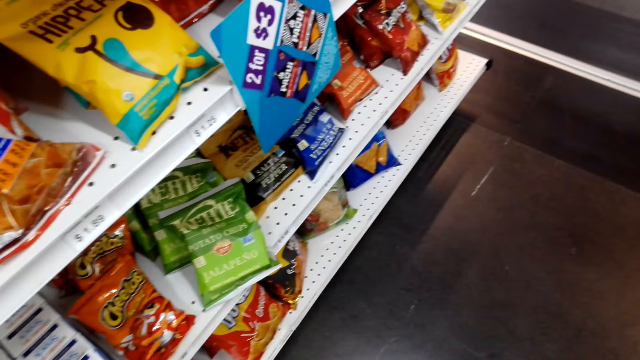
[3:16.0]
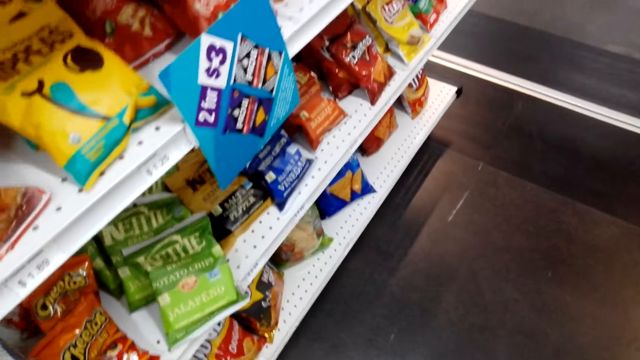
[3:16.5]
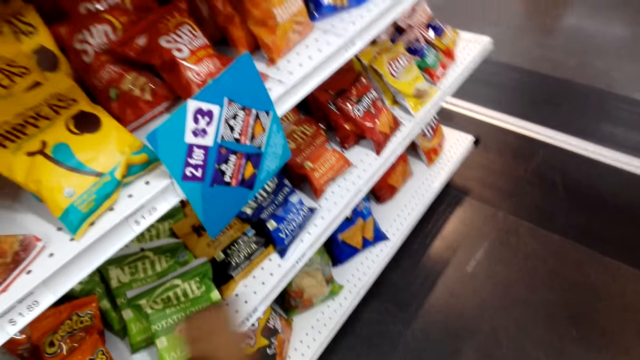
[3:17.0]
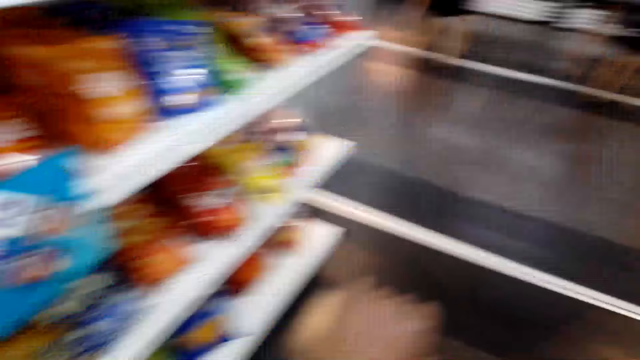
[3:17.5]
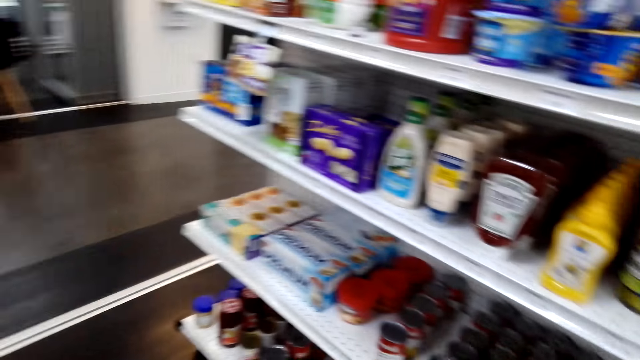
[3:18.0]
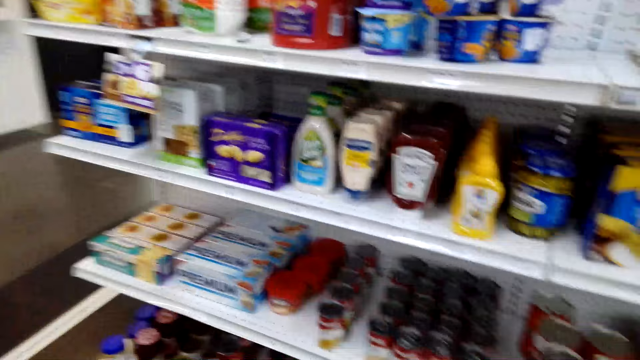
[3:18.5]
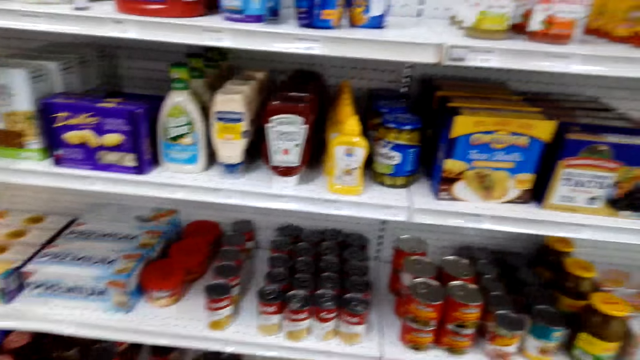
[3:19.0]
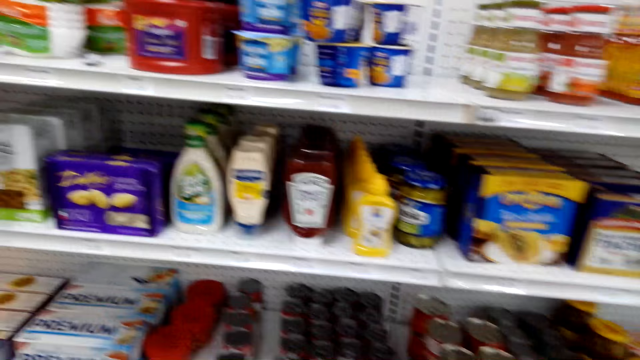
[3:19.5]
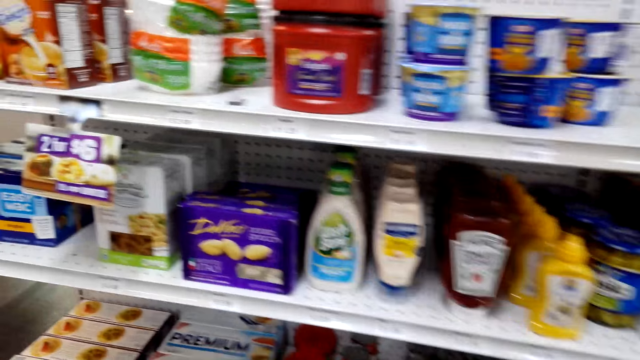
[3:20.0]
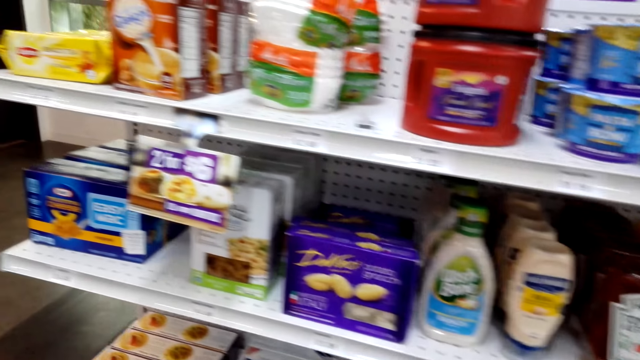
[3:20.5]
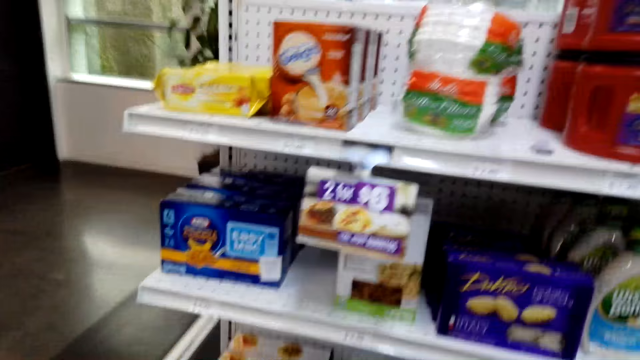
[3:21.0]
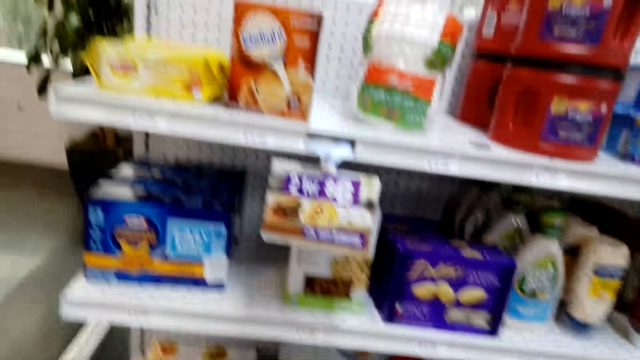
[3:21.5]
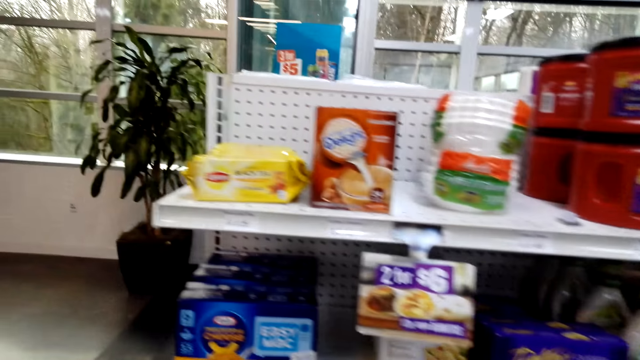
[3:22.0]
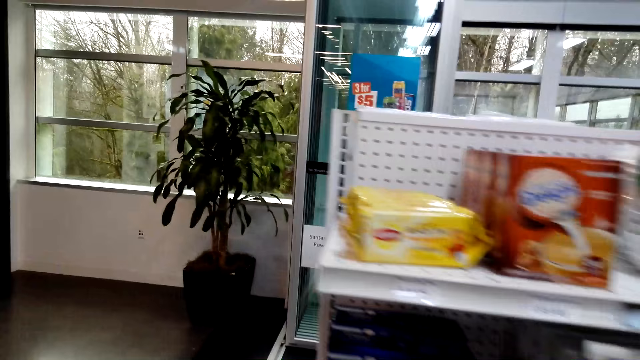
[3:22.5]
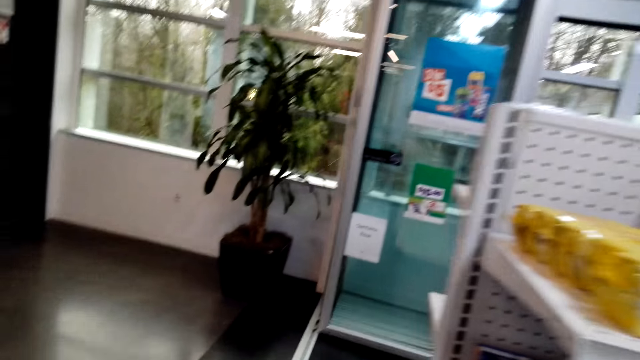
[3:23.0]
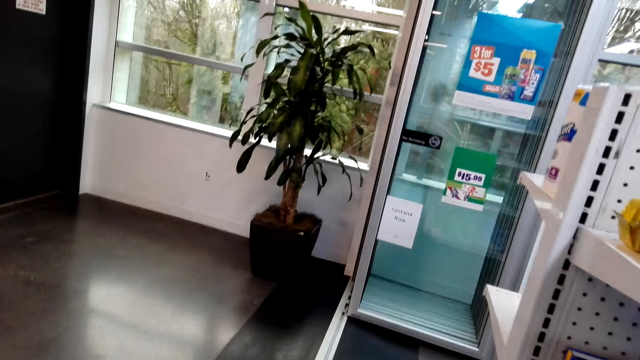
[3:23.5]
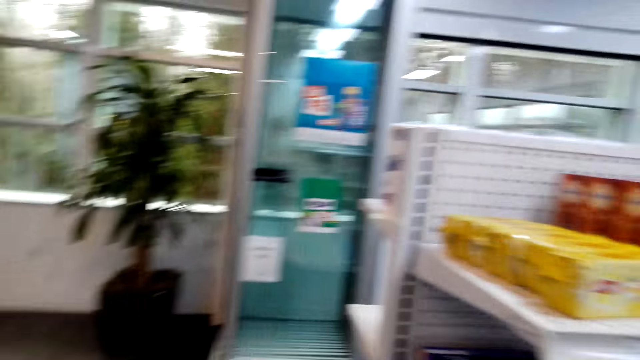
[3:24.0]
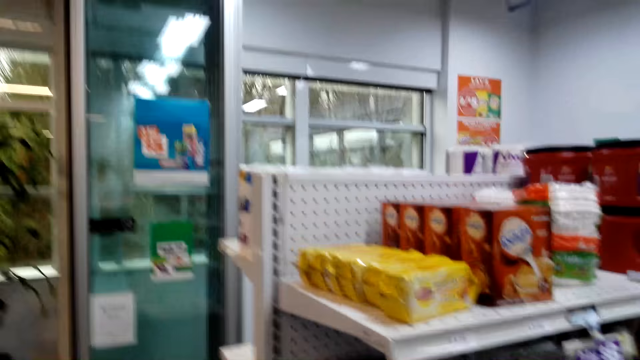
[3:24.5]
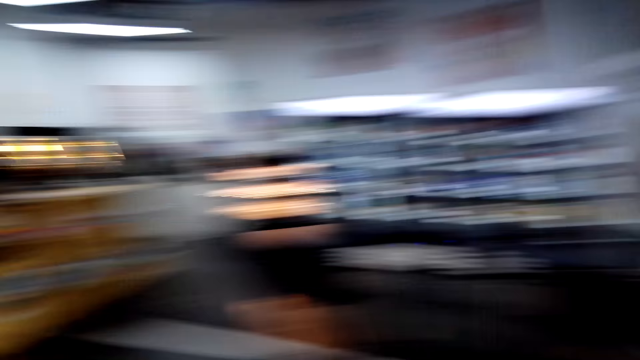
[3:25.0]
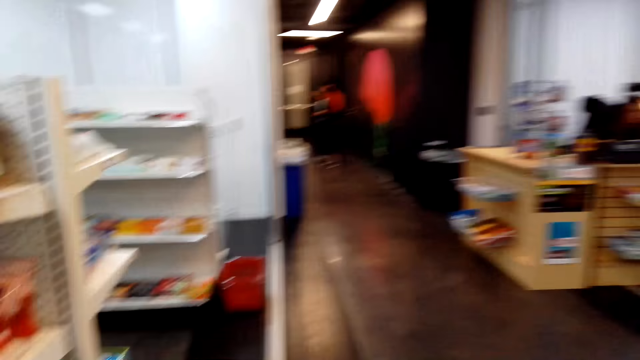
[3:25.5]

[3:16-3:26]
The camera wearer returns the snack packet on the shelf. They turn around. They look around. They look on the items on the shelf. They walk around.

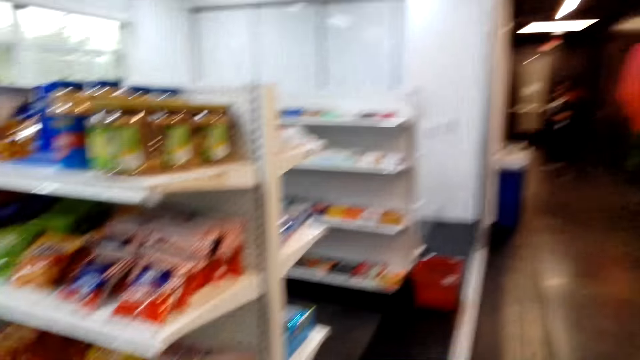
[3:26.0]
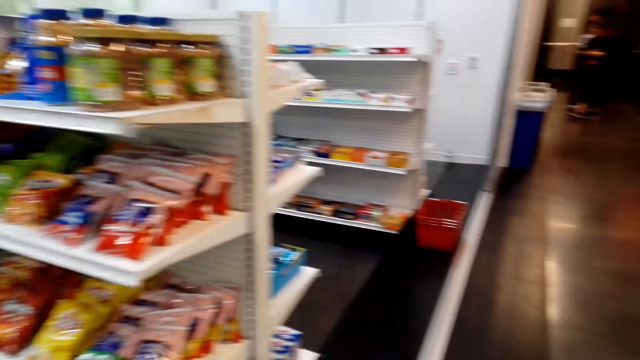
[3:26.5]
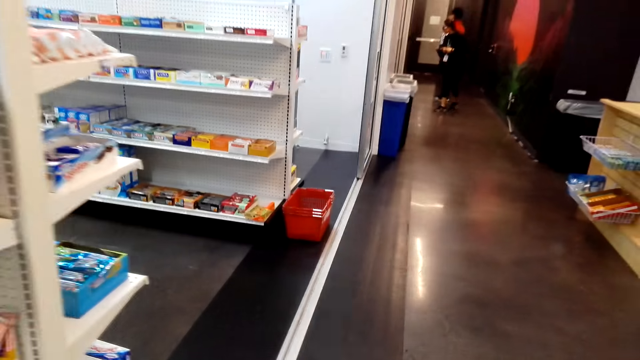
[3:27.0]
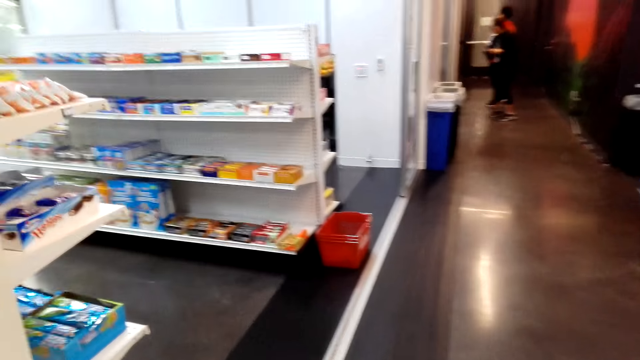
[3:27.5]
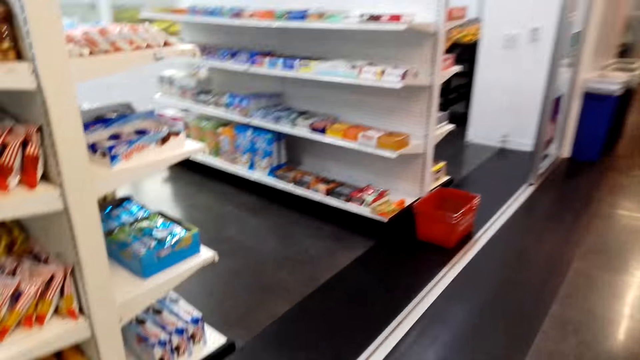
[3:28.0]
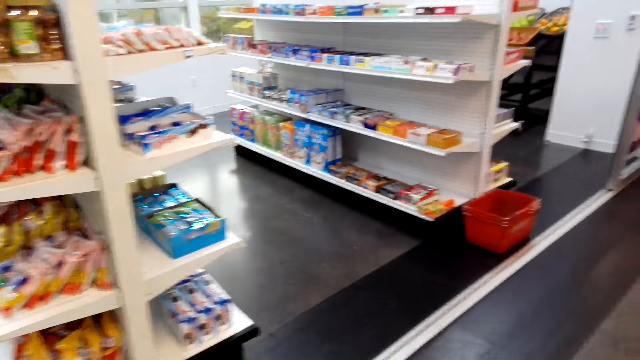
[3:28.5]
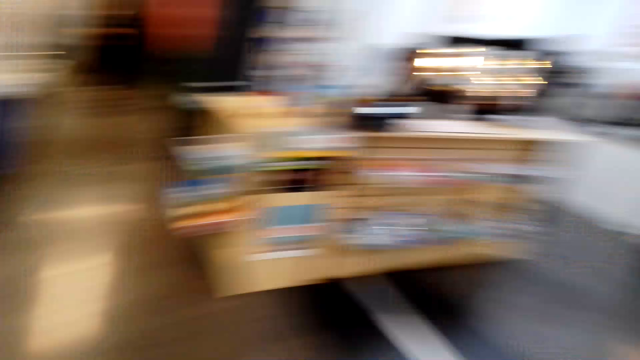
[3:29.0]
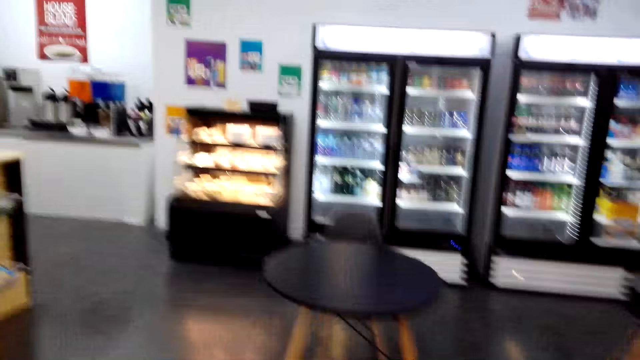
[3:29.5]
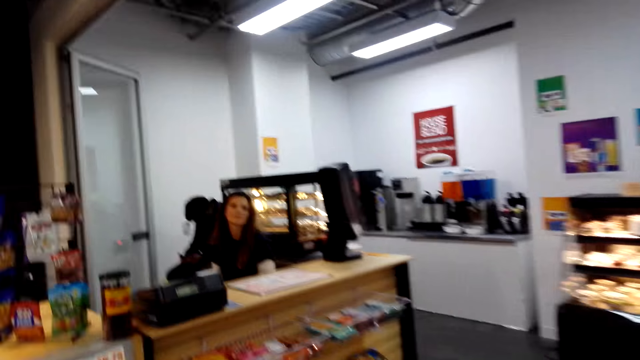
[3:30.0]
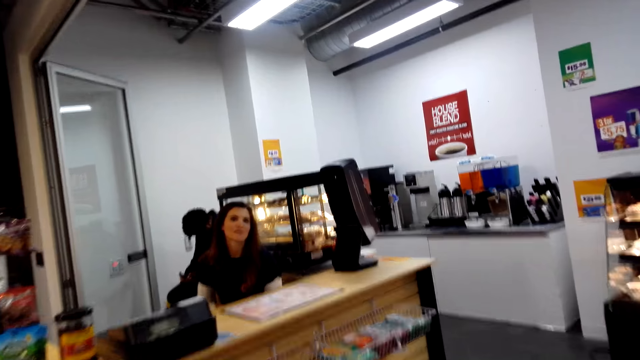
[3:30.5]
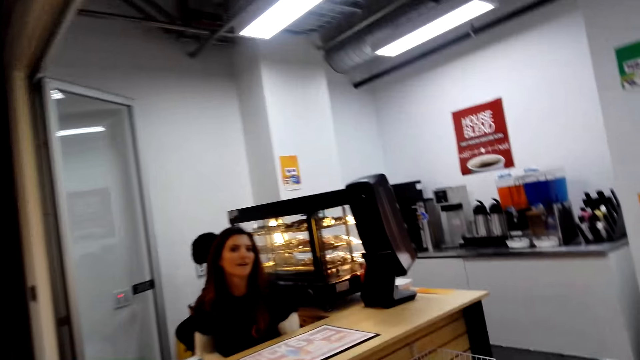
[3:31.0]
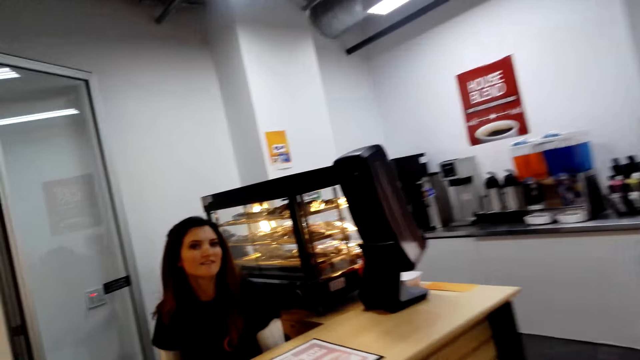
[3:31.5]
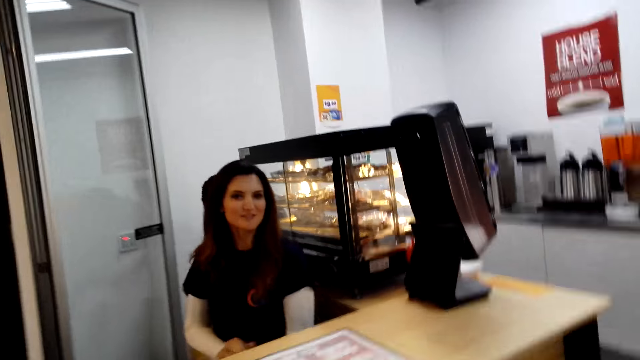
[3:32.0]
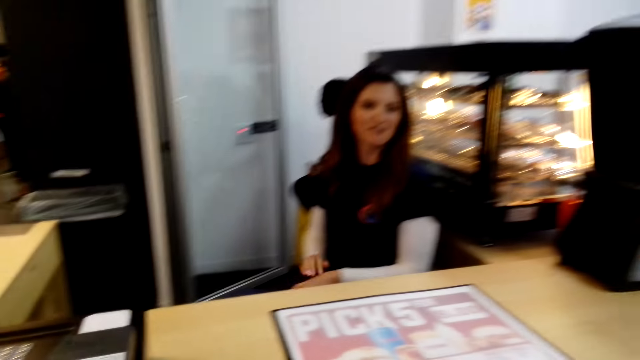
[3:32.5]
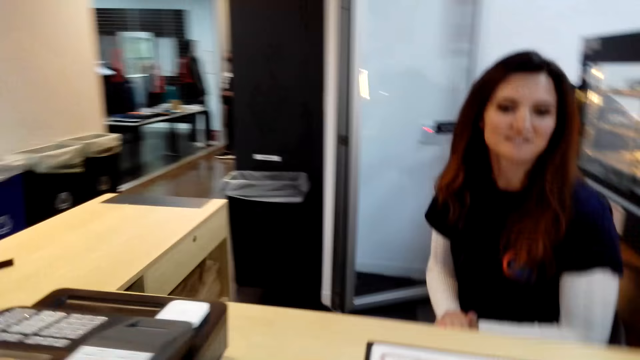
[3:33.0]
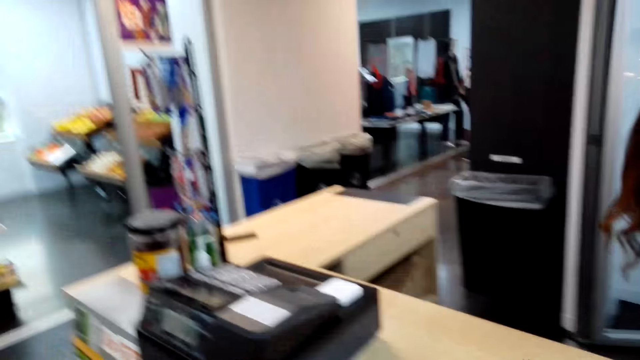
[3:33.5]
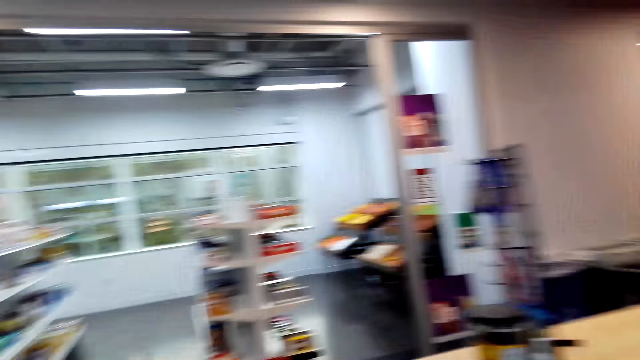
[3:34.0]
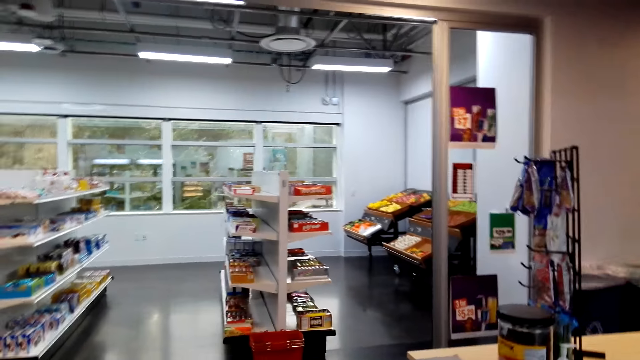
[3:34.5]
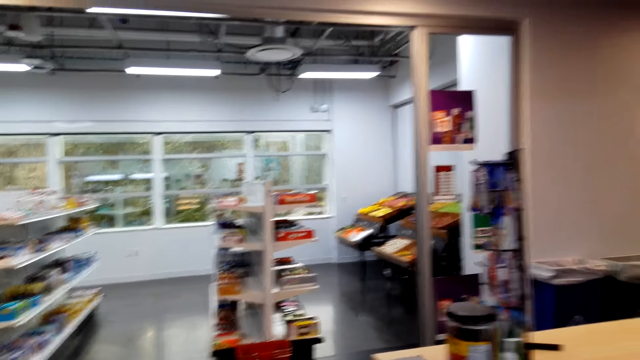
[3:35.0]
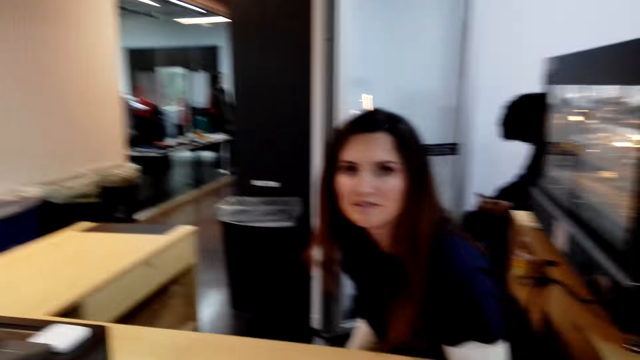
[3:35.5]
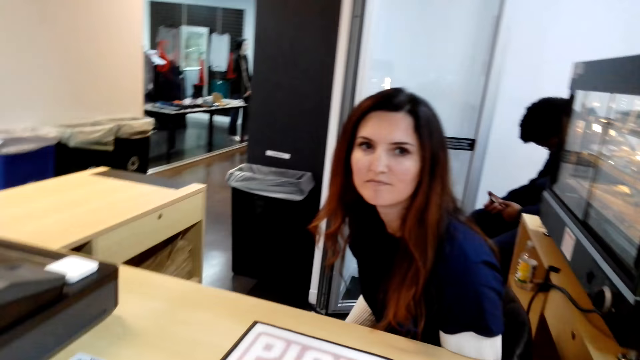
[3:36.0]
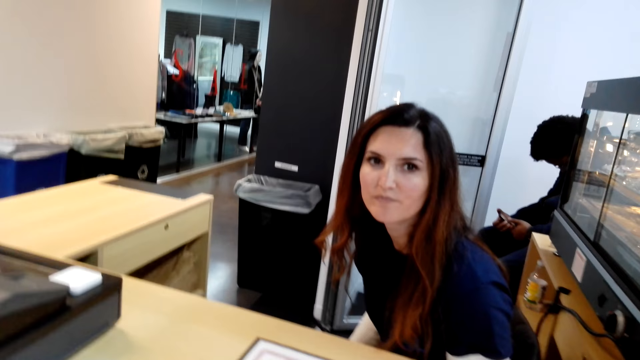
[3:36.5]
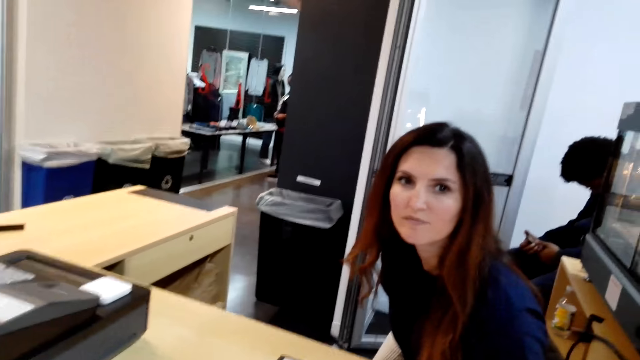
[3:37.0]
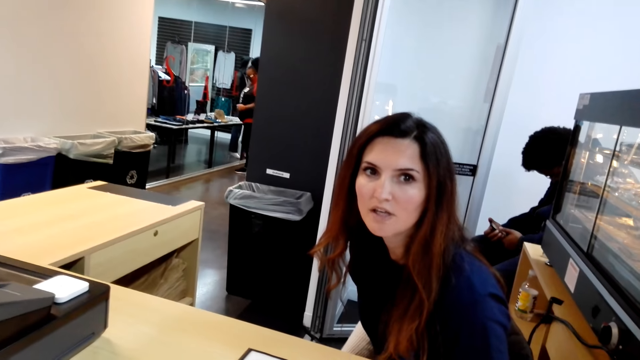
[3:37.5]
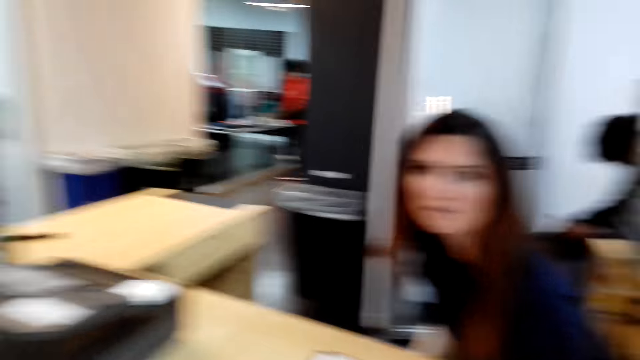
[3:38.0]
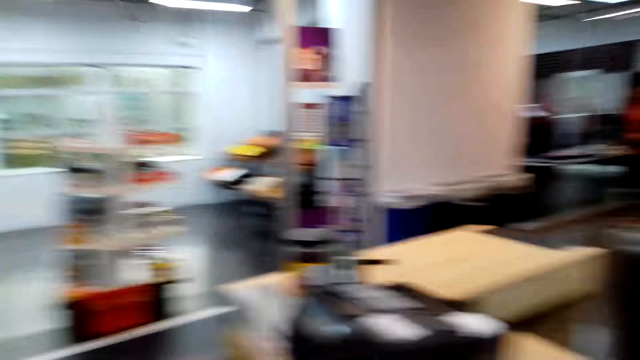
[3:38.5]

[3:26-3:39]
The camera wearer turns around. They look on the shelves. They turn around. They walk towards the cashier. They talk to a woman.
